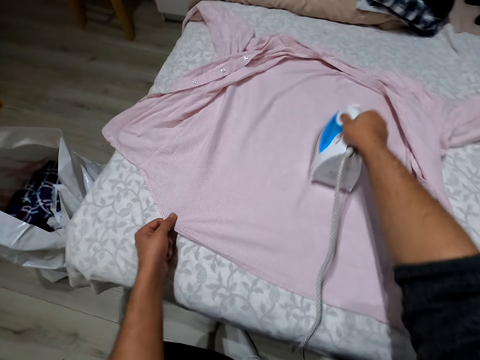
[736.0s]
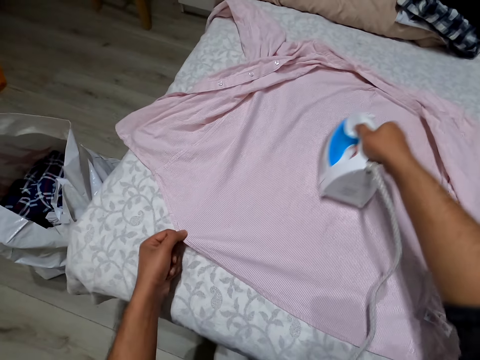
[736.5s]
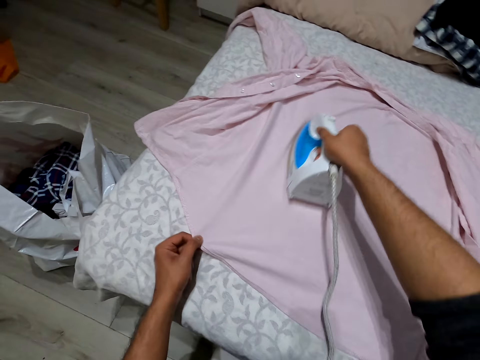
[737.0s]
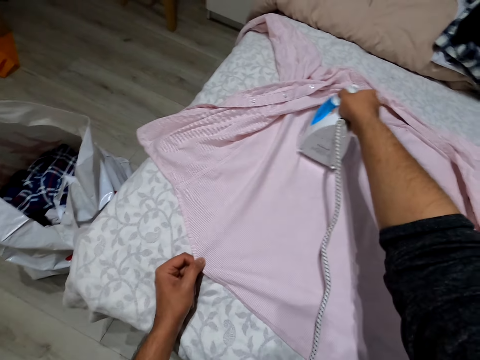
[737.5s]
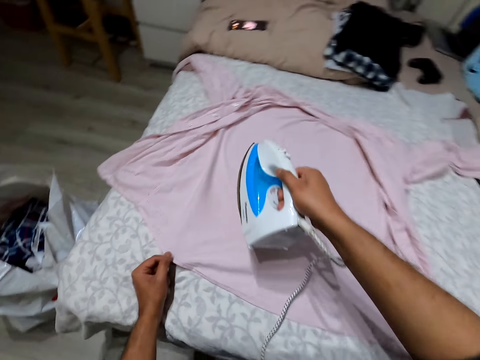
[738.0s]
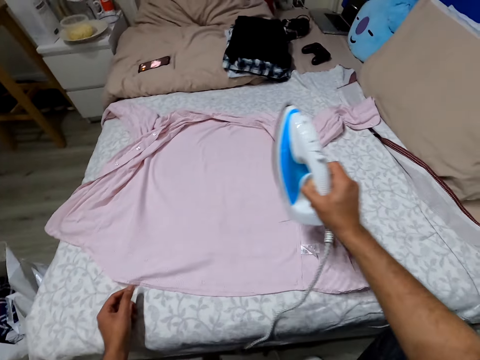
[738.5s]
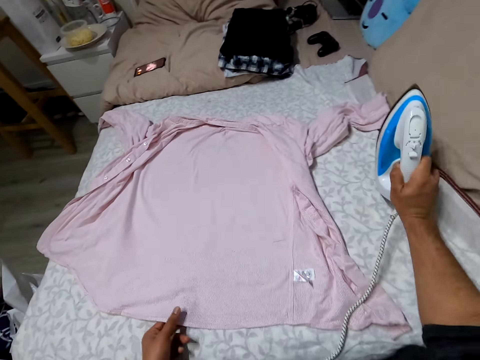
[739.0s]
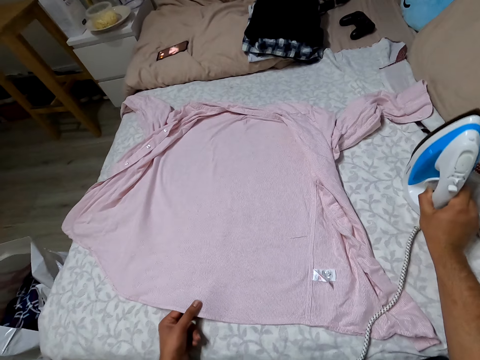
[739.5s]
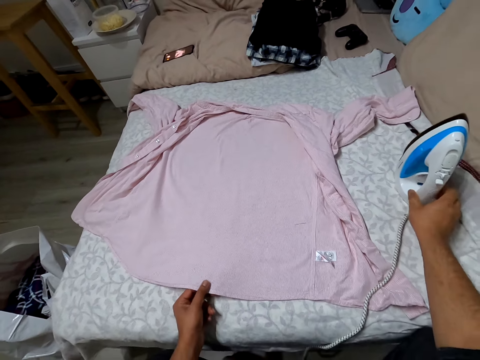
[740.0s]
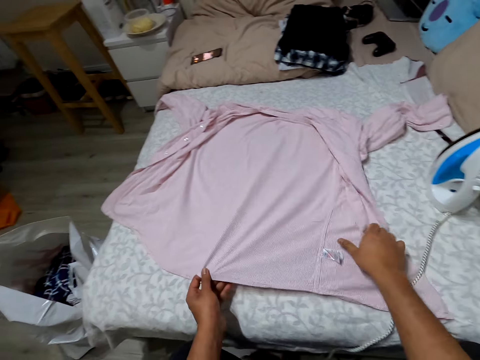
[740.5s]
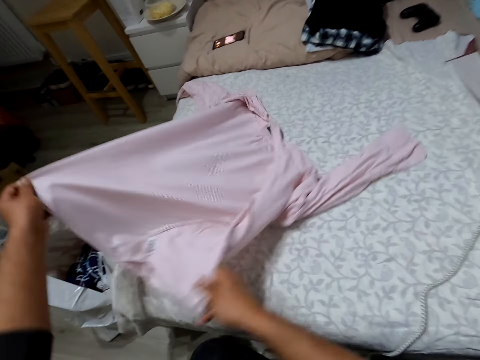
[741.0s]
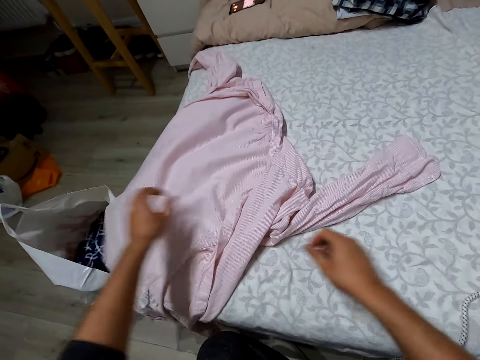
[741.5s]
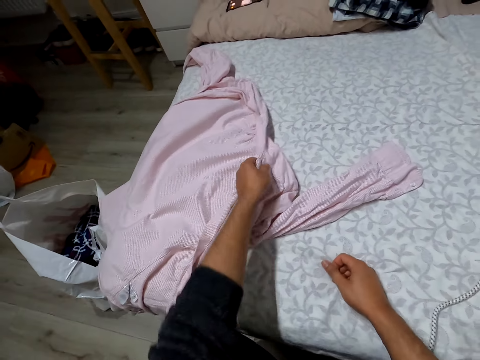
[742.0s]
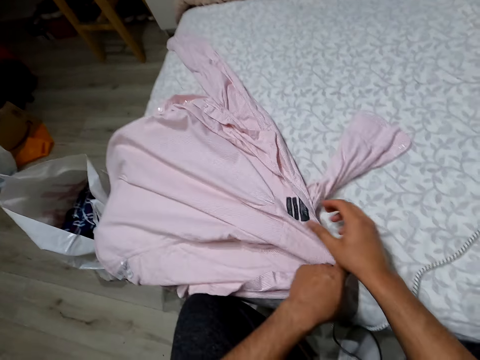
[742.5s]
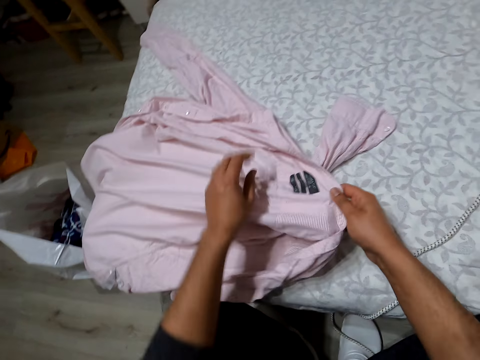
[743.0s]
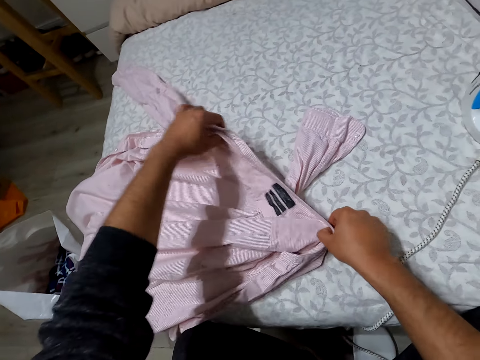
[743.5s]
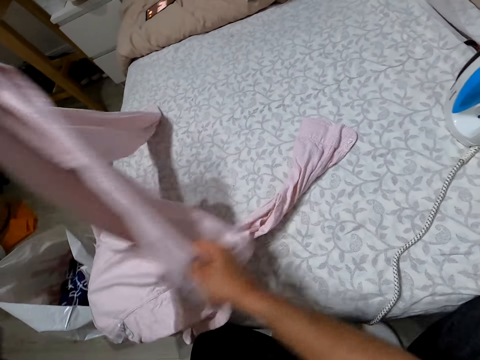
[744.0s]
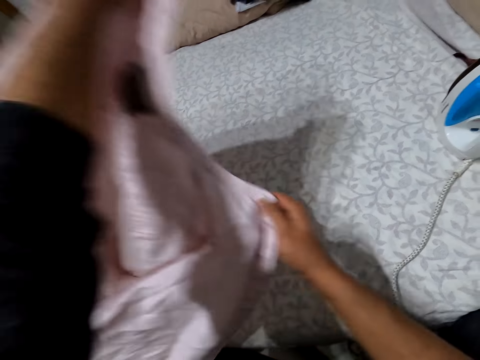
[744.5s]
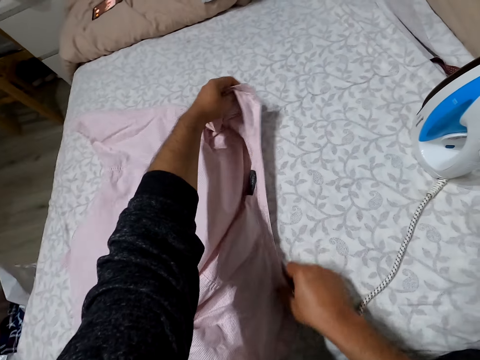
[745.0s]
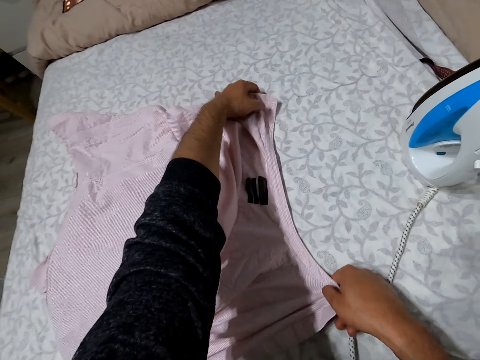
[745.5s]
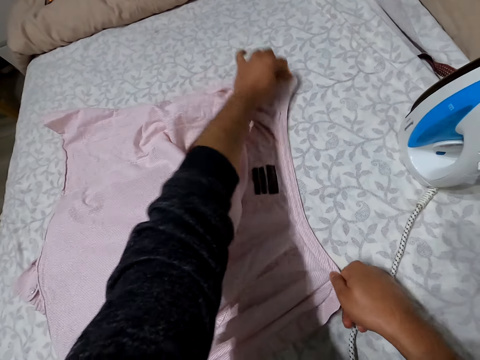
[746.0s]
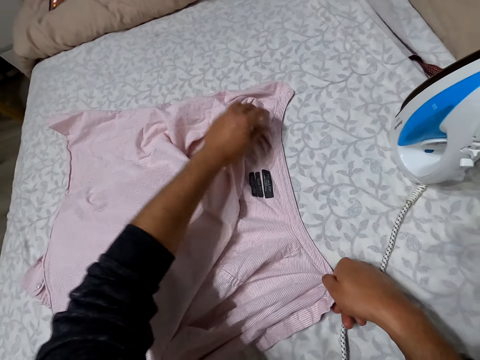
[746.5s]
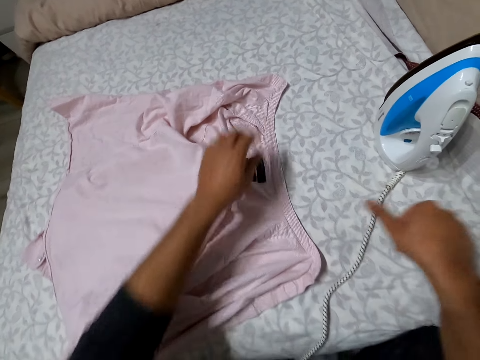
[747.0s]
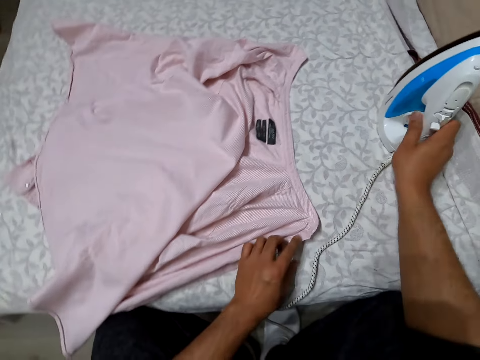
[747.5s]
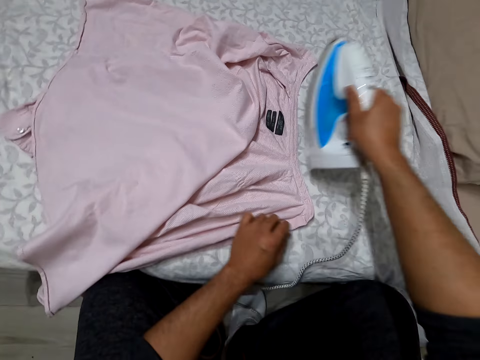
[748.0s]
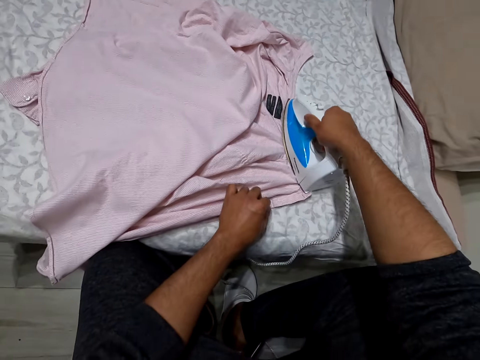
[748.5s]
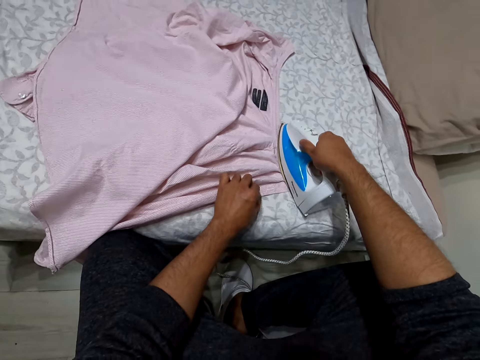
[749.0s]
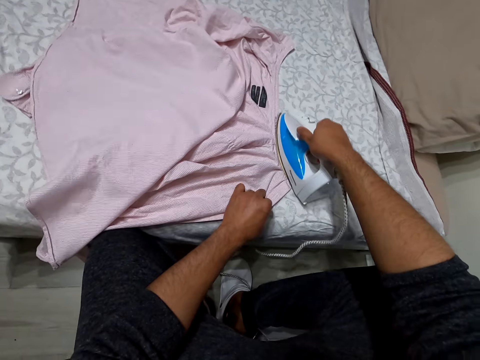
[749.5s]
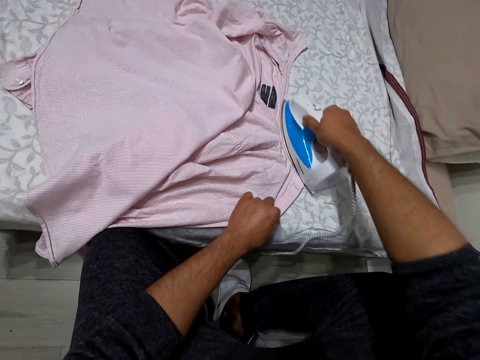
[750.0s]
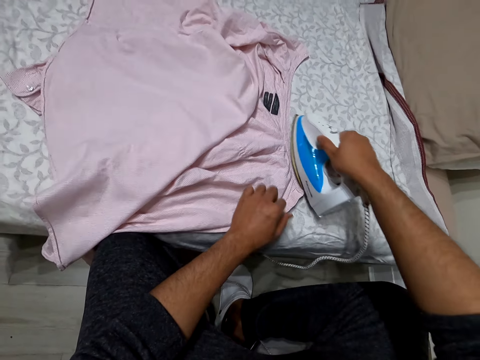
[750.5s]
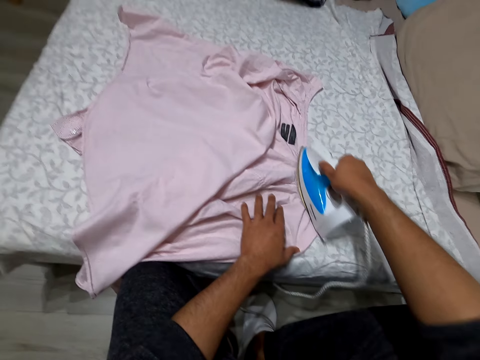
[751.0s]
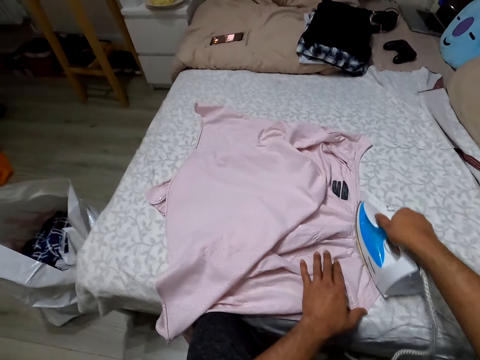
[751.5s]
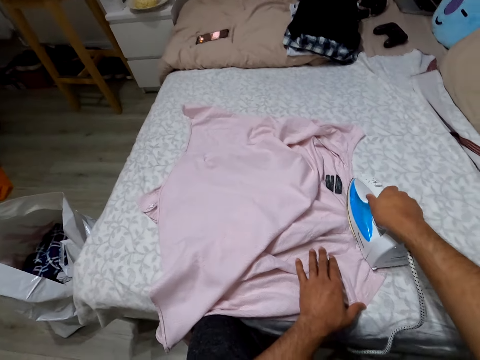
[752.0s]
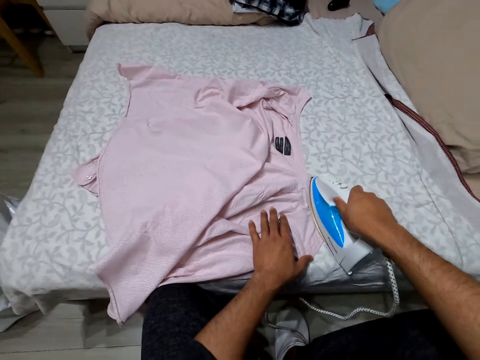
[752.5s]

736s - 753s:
The camera wearer drops an iron box. They straighten a cloth. They pick up the cloth. They drop the cloth. They pick up the iron box. They iron the cloth.

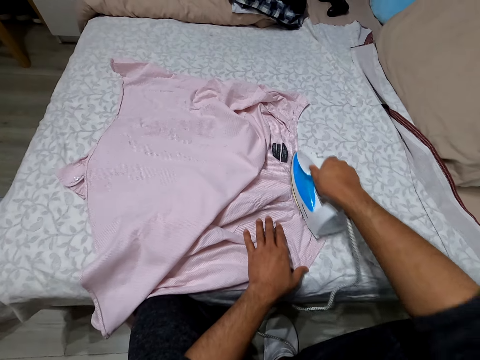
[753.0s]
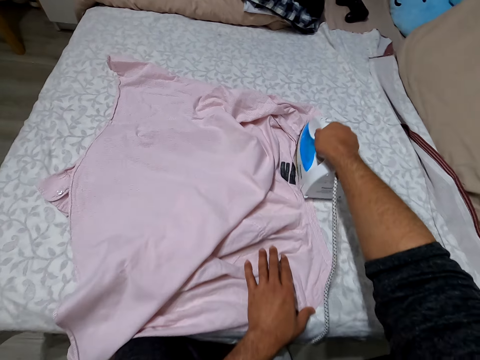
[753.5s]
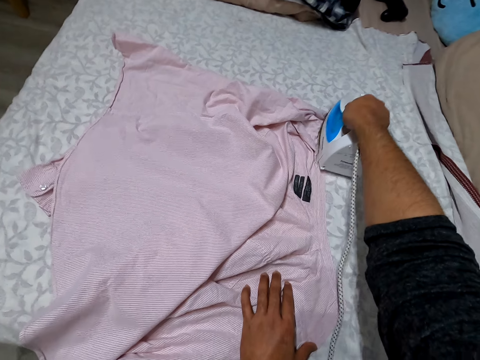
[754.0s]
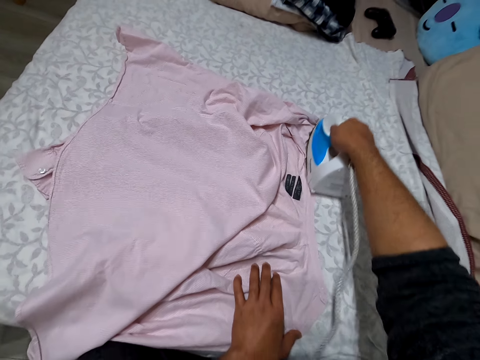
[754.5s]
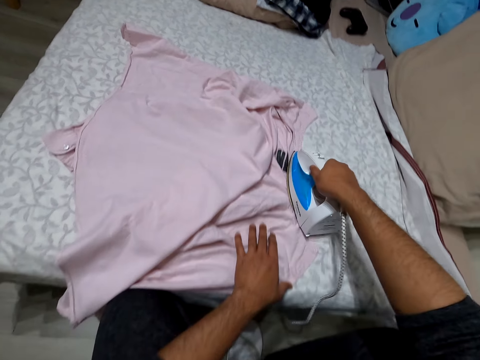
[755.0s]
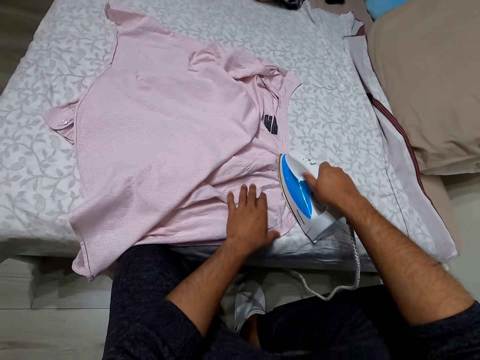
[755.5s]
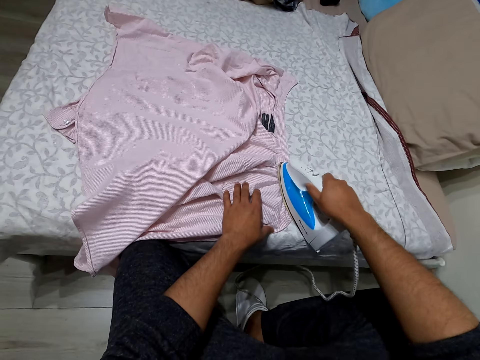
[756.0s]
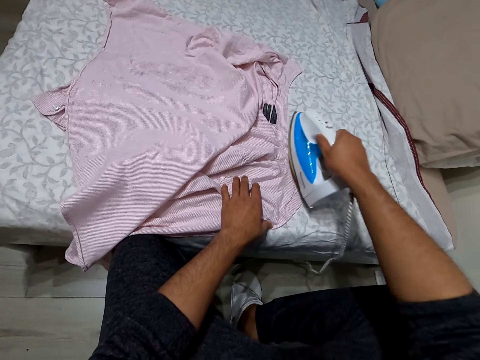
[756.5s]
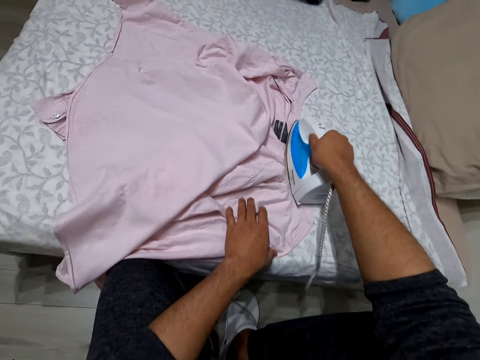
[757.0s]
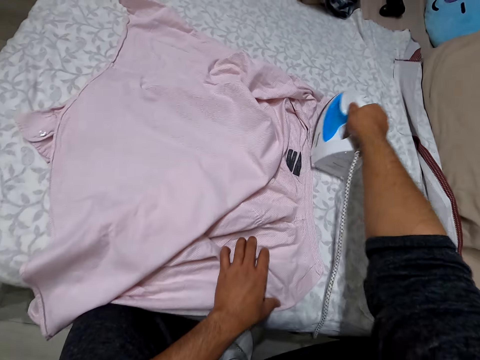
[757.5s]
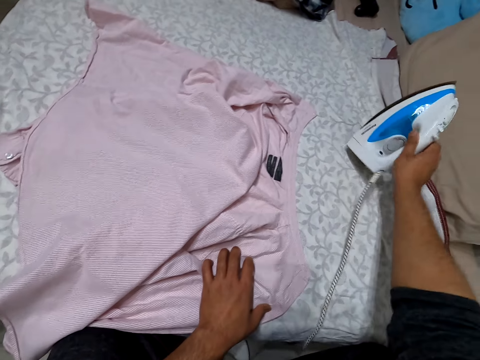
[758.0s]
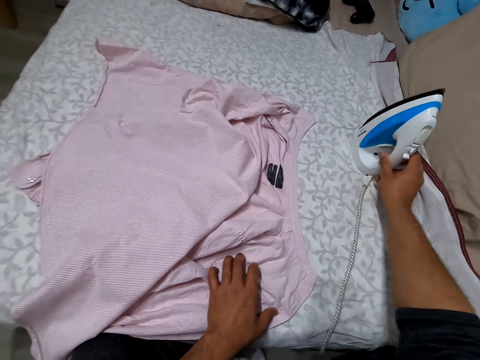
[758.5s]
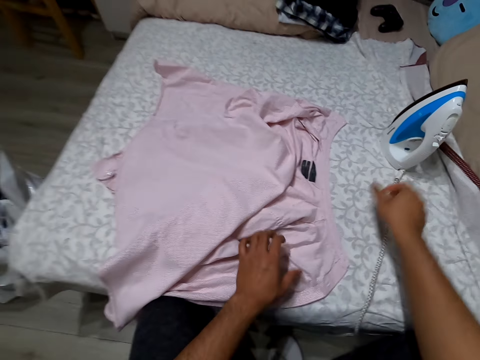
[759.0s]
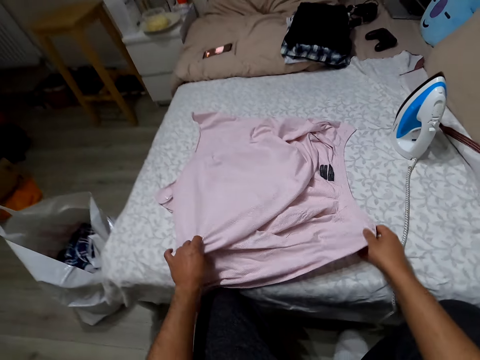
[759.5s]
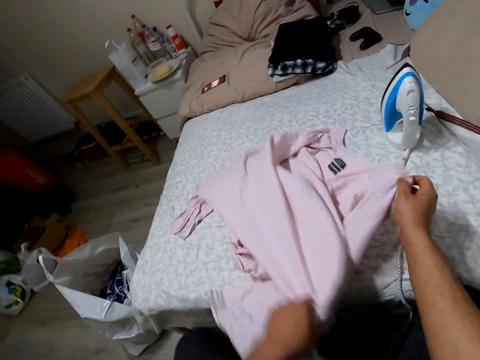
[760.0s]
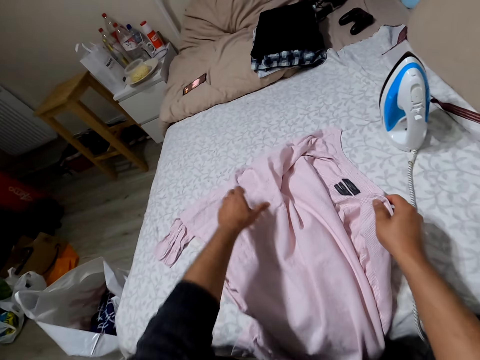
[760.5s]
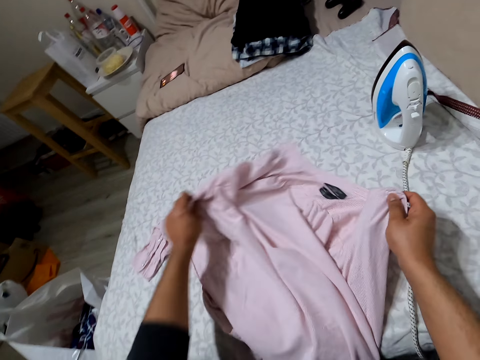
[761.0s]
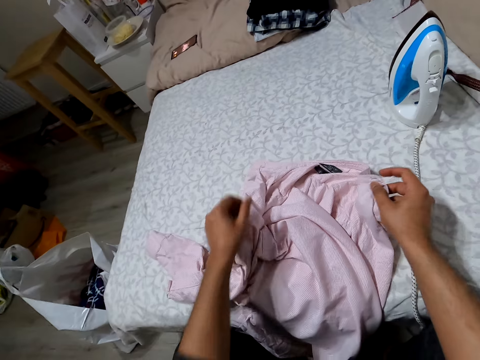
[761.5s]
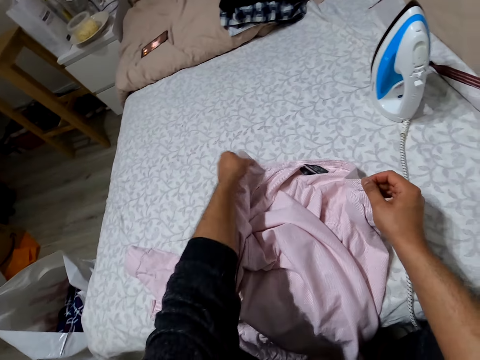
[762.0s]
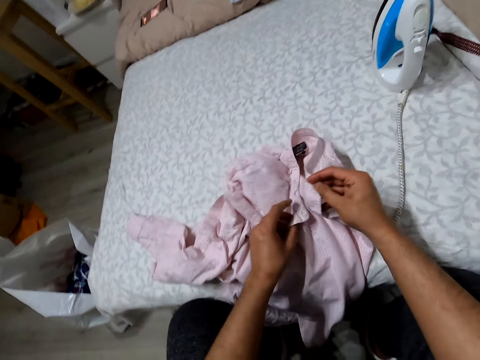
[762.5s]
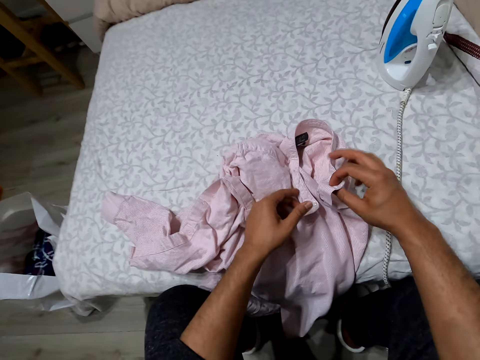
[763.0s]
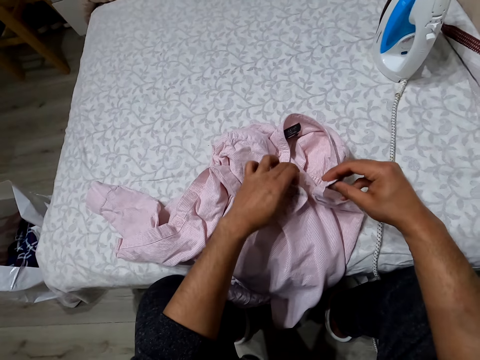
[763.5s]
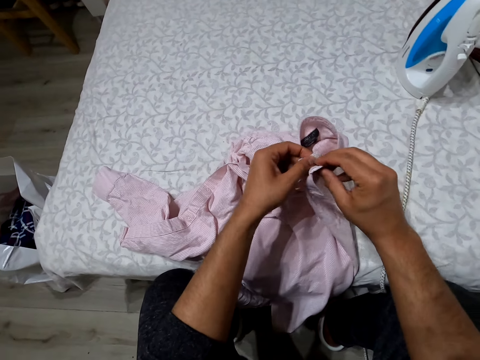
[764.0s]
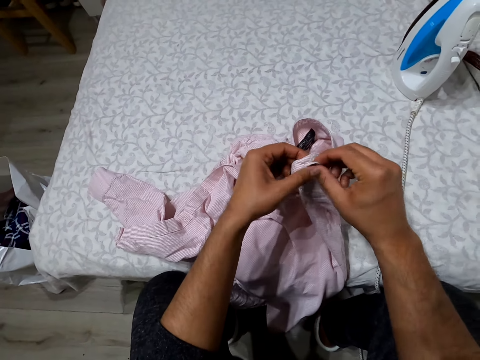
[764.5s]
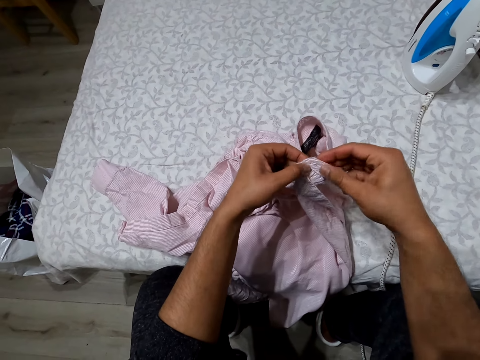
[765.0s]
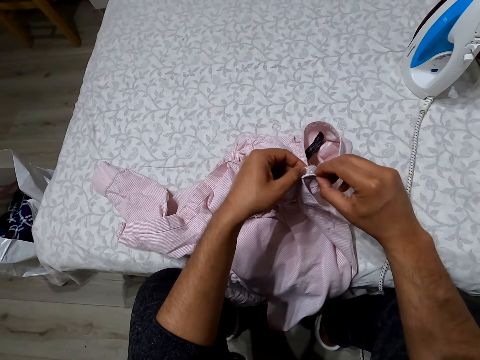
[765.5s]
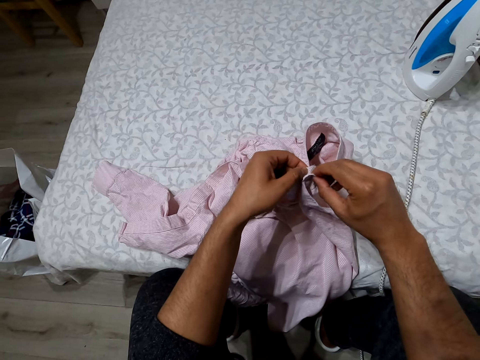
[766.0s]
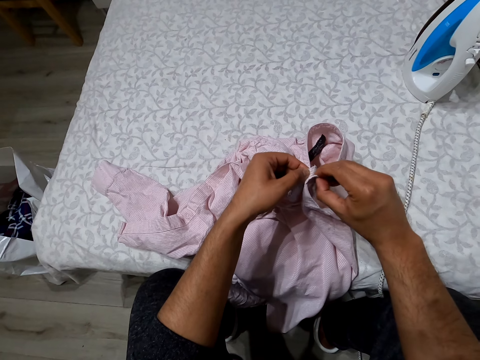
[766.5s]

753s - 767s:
The camera wearer drops the iron box. They button the shirt. They adjust the shirt.
